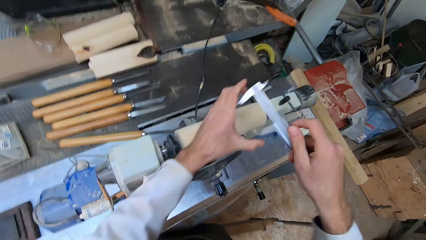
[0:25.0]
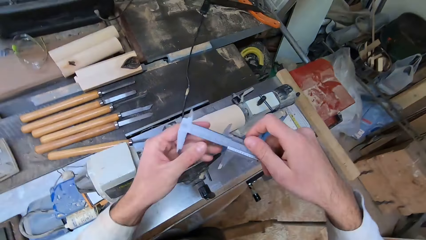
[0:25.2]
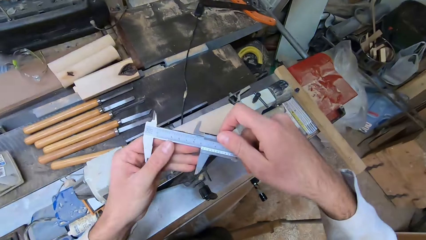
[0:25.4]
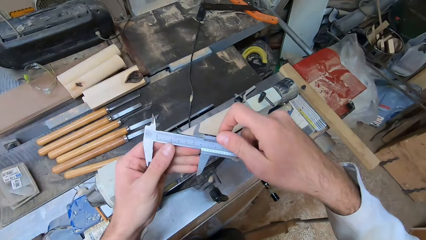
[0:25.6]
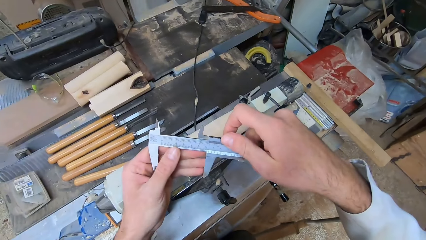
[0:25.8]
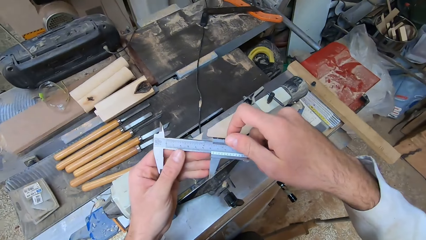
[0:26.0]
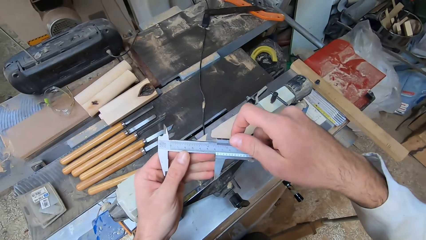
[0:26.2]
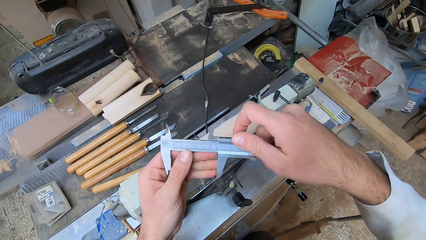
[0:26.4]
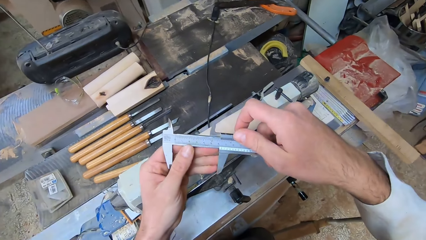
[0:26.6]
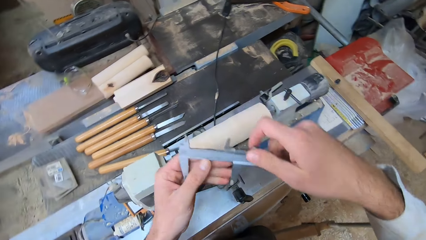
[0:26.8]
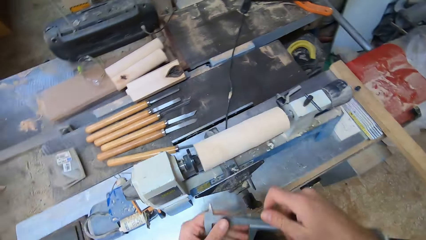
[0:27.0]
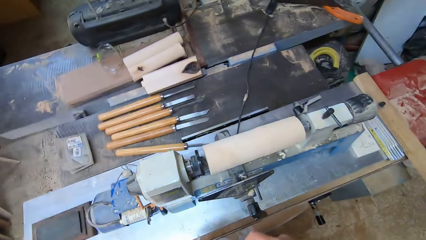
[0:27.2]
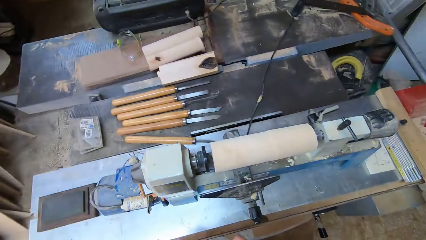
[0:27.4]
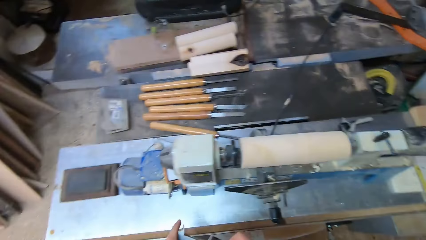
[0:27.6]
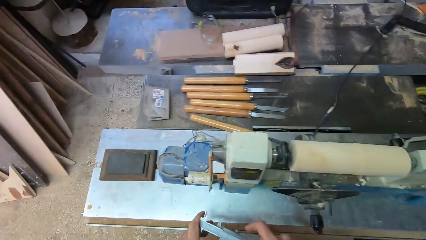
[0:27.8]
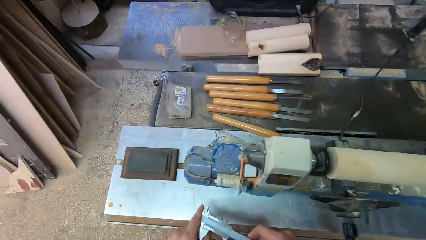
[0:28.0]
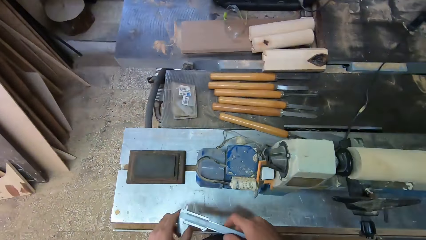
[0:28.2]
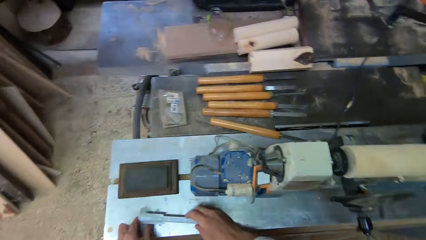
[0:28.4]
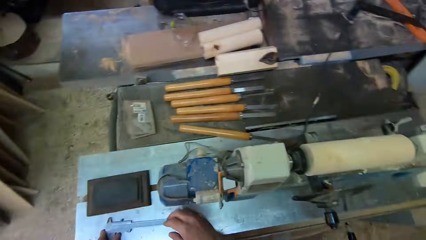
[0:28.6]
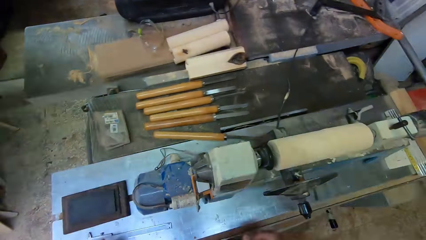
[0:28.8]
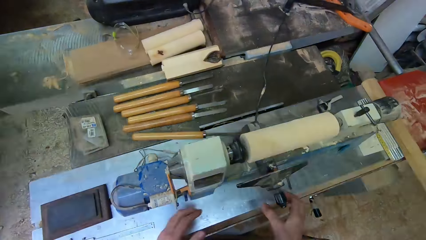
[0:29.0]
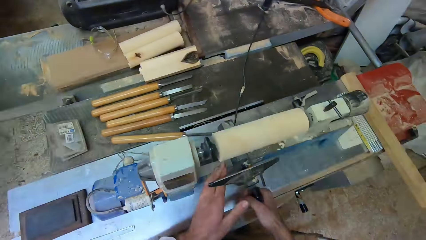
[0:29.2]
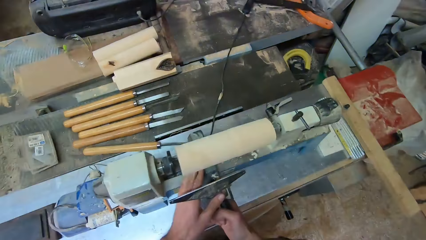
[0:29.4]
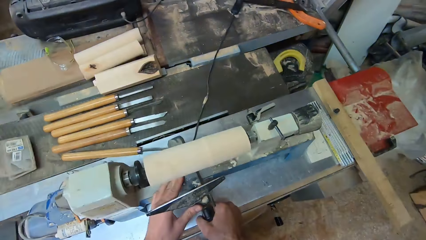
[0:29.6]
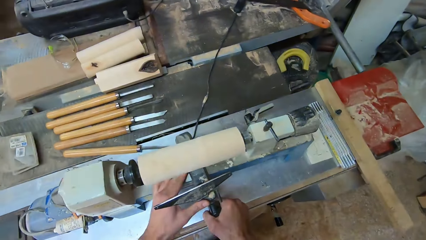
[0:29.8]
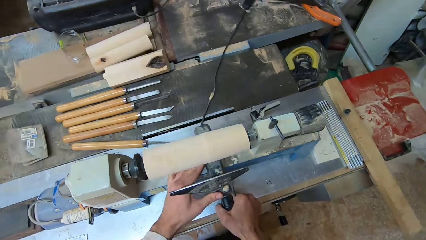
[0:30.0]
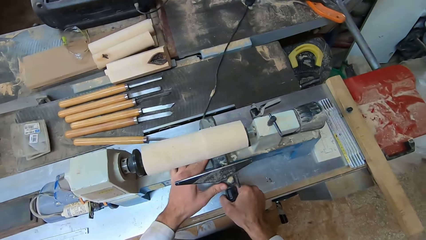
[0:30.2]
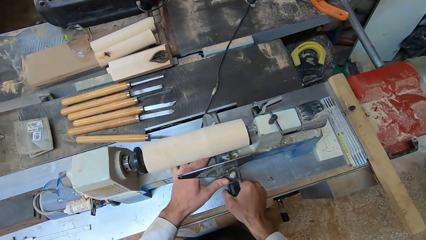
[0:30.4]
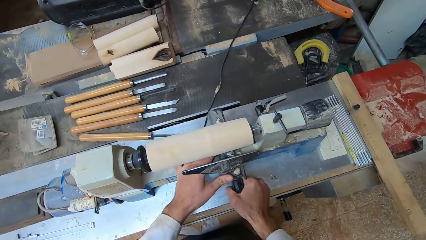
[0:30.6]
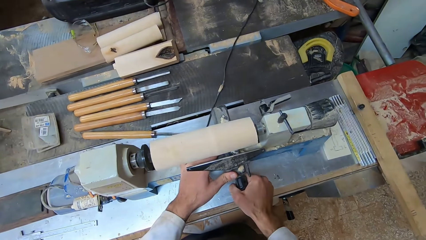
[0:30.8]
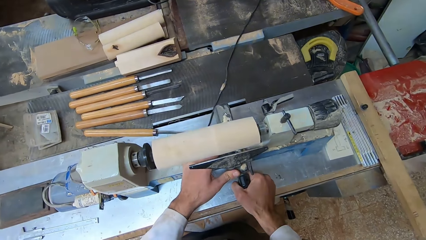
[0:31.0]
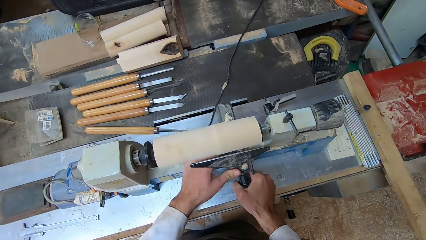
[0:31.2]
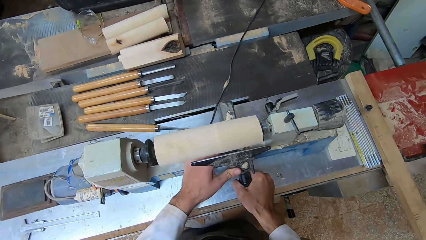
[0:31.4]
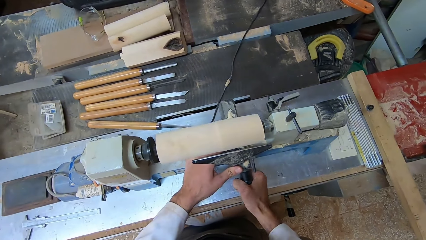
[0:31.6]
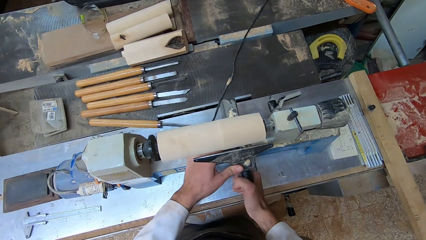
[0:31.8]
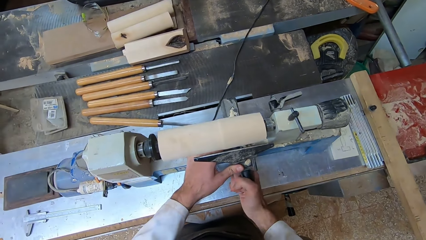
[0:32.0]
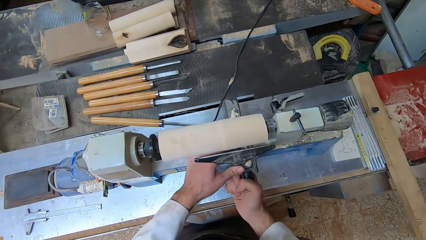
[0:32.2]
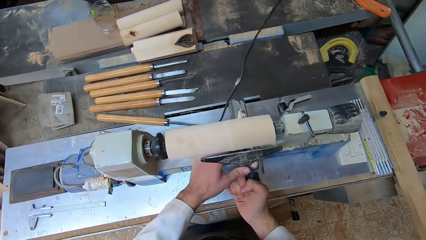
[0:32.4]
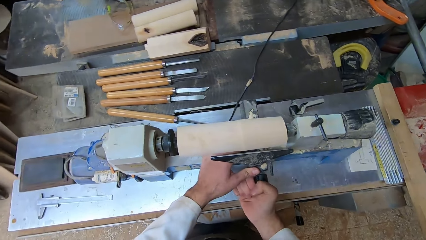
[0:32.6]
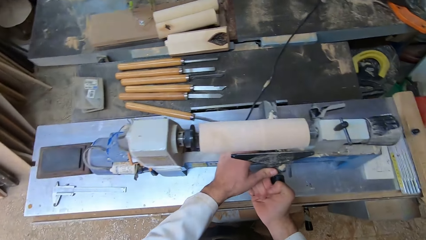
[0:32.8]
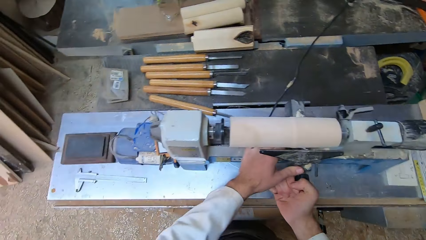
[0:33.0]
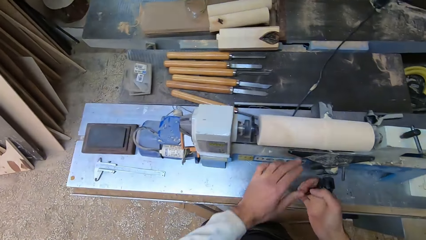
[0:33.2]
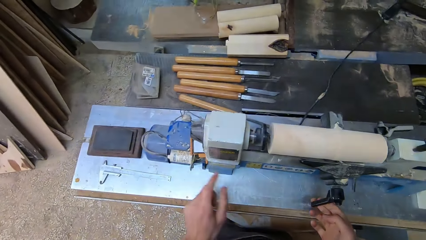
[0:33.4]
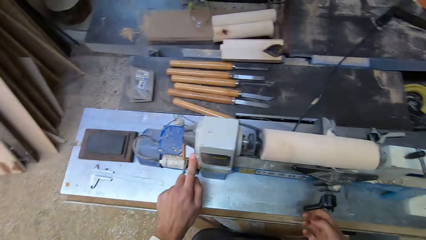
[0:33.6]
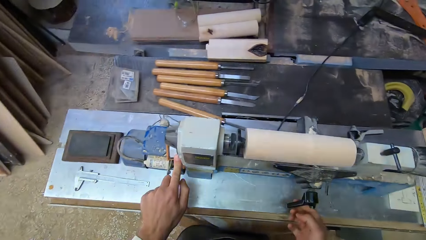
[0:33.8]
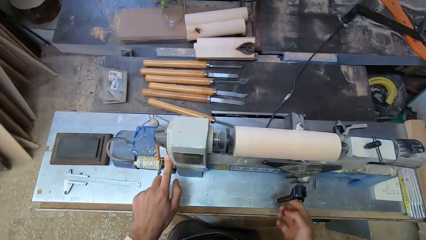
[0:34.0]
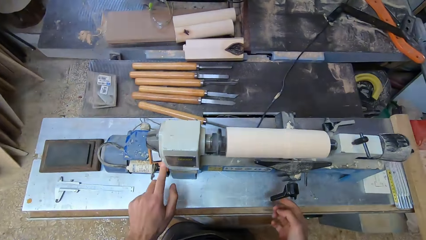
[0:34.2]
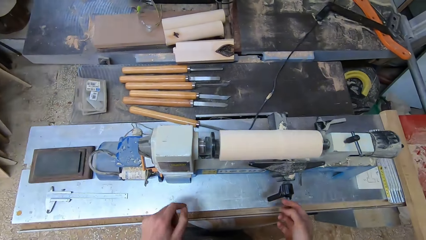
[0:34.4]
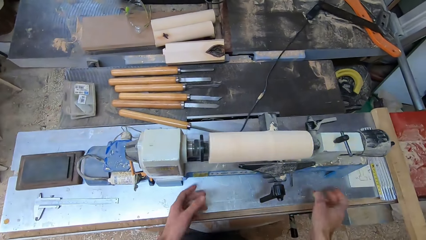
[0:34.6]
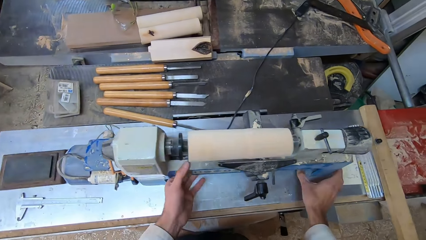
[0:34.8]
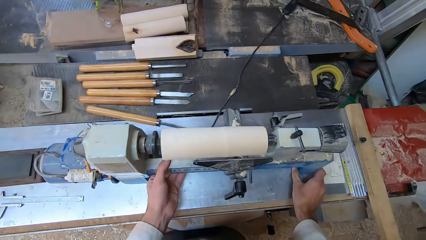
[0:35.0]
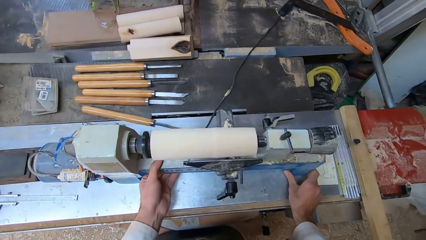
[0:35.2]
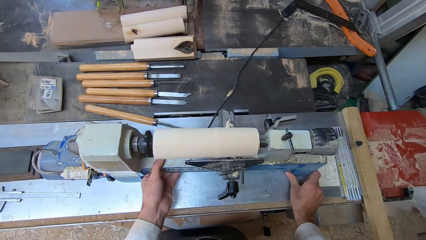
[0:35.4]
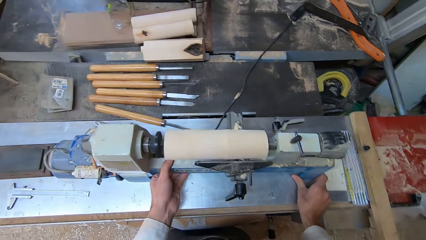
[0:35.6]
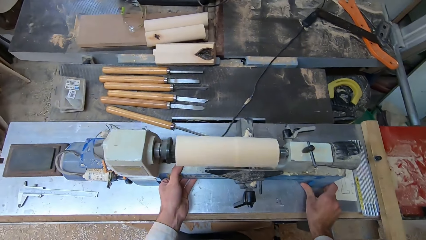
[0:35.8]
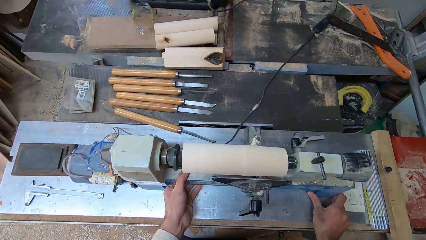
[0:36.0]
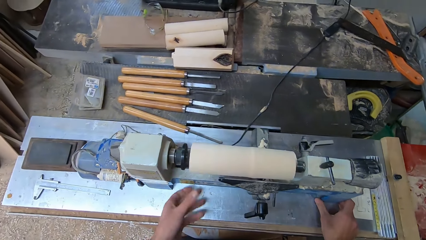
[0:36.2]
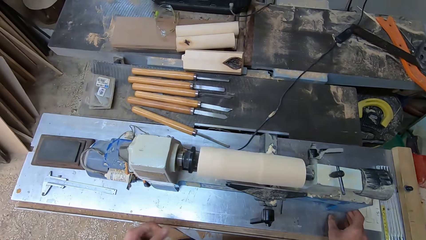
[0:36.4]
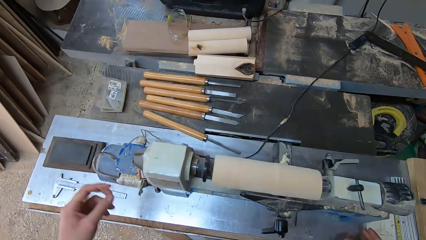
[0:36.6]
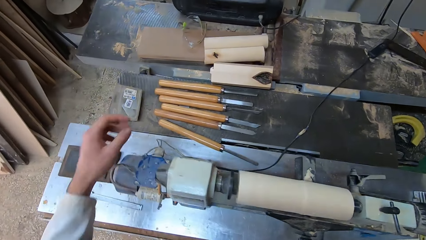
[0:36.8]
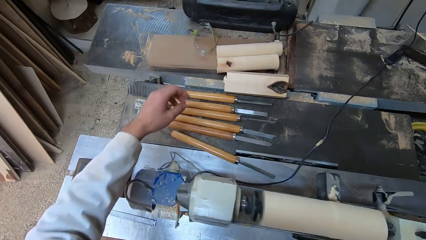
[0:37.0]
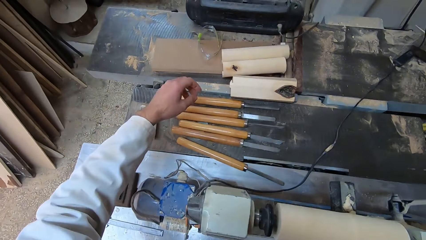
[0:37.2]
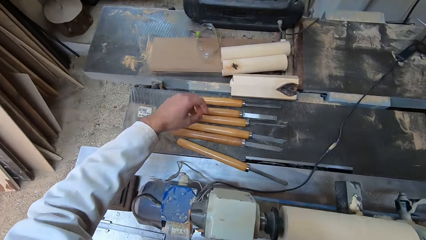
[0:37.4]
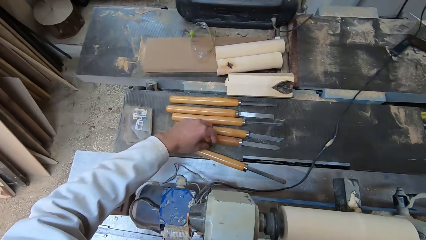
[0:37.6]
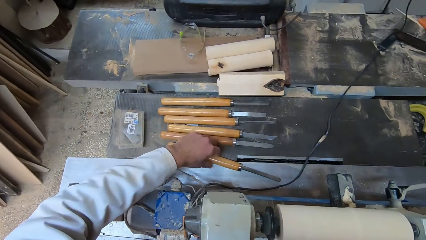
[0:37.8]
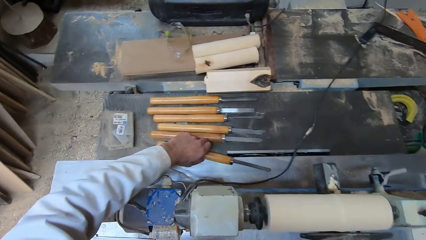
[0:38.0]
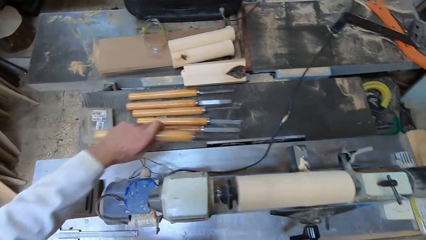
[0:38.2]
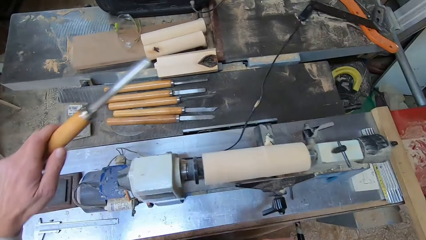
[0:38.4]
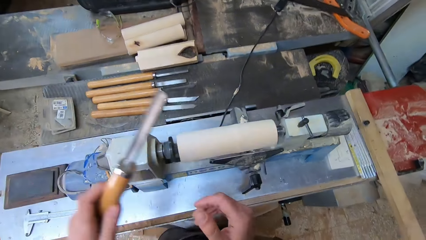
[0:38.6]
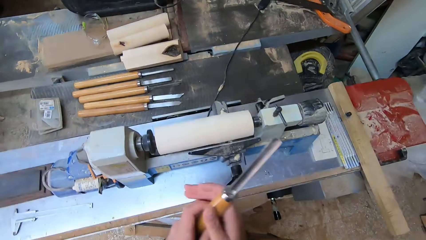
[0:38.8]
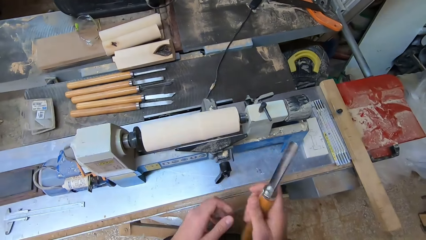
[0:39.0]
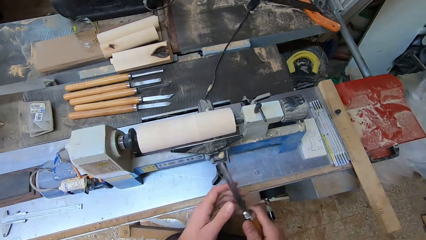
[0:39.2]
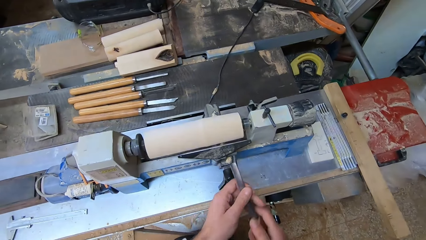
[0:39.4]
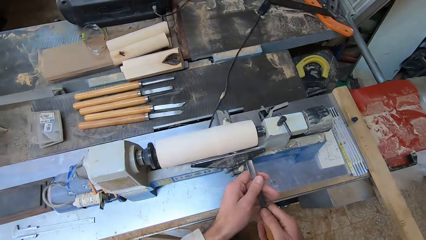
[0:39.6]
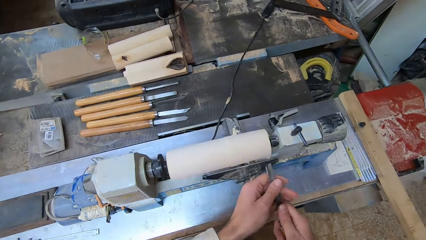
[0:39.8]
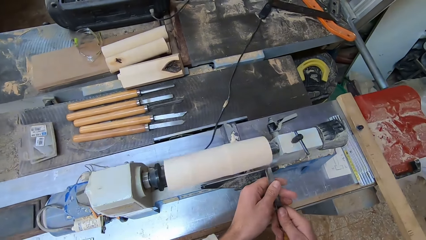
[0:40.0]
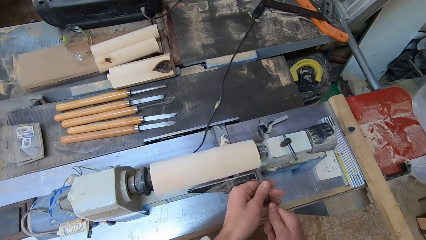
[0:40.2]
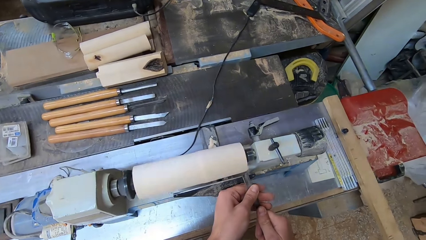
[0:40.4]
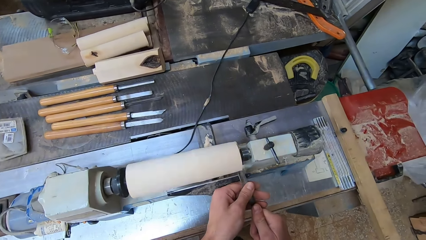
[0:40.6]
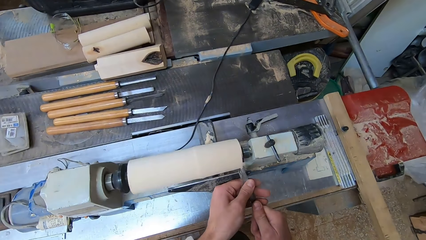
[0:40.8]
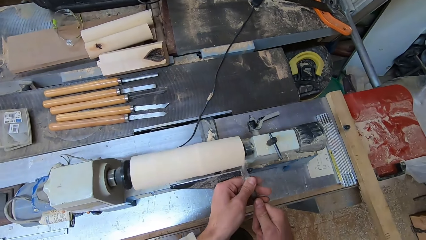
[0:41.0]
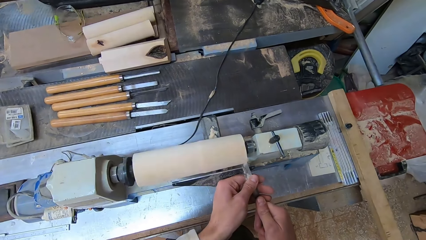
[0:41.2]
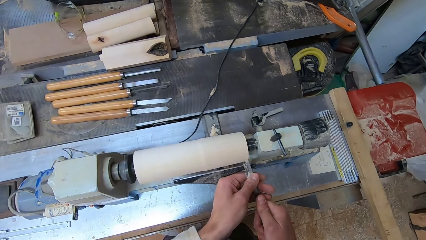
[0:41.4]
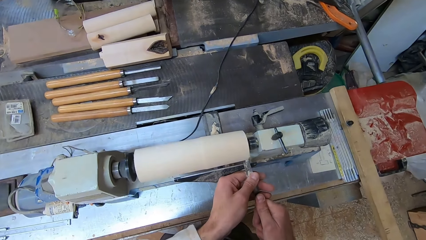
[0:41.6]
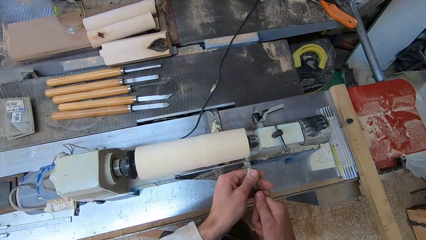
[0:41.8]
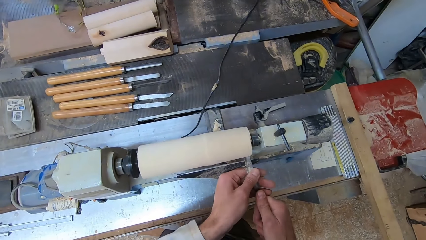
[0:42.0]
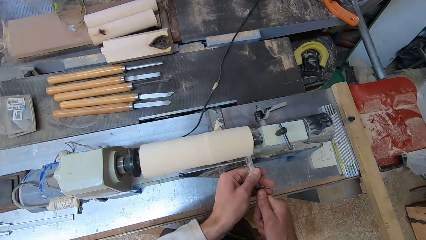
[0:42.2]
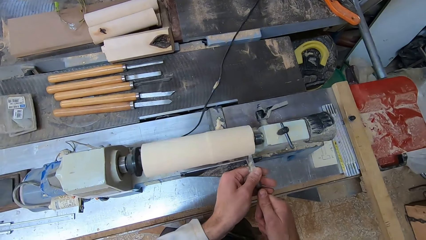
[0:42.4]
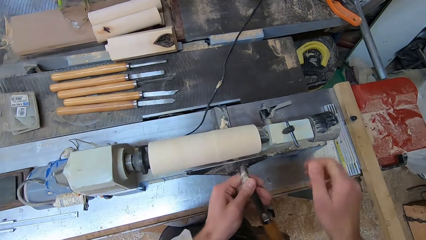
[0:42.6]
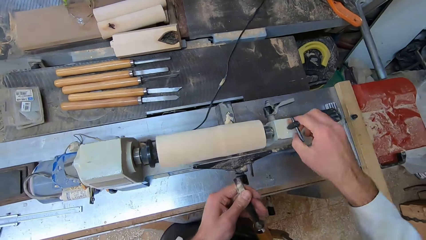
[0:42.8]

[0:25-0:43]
The camera wearer looks at the measurement on the caliper. He drops the caliper onto the round wood making machine with both hands. He adjusts the clamp of the round wood making machine with both hands. He switches on the round wood making machine with his left hand. He adjusts the round wood making machine with both hands. He picks up a gouge on the round wood making machine with his left hand. He holds the gouge with both hands. He shaves the round wood in the round wood making machine with the gouge in both hands.
